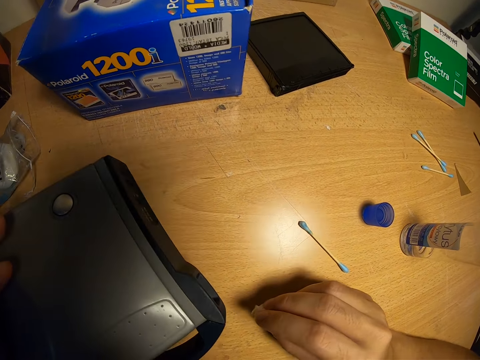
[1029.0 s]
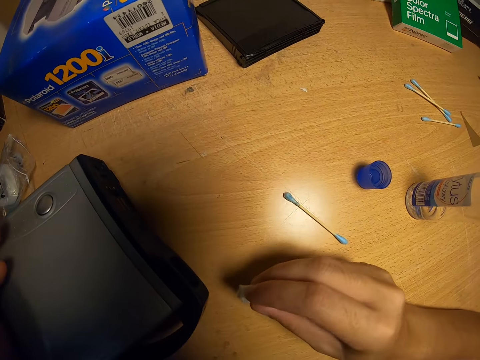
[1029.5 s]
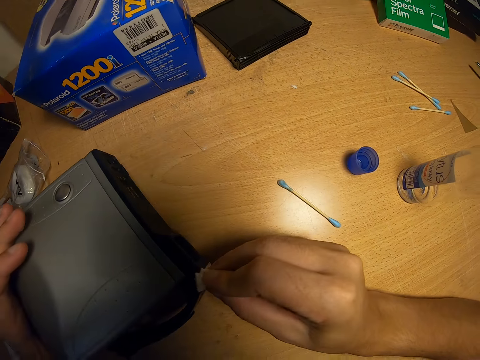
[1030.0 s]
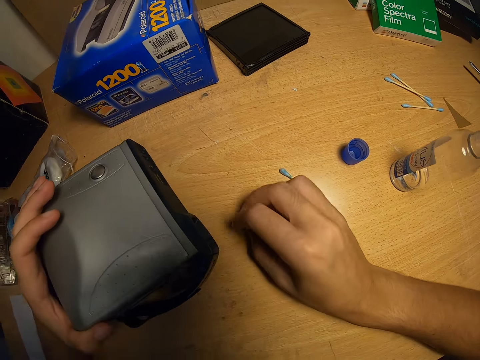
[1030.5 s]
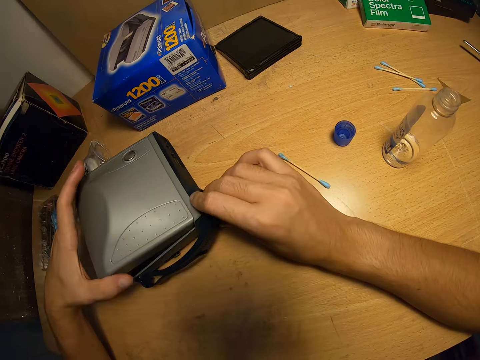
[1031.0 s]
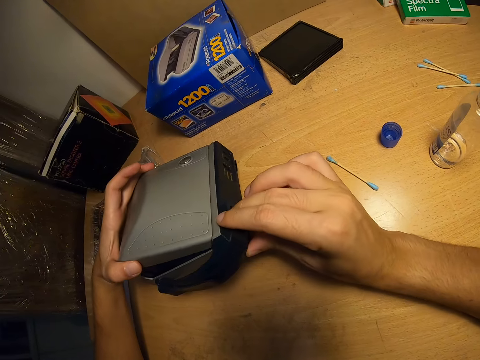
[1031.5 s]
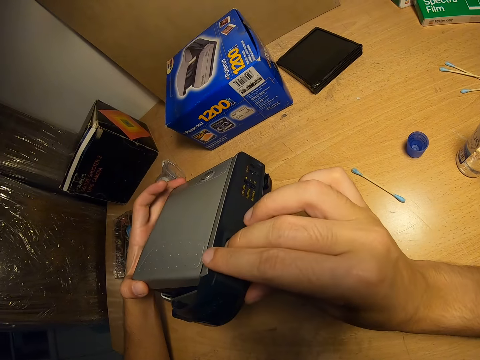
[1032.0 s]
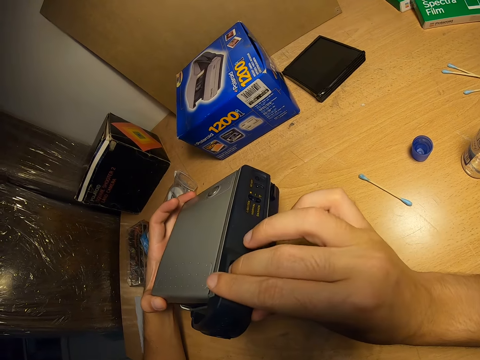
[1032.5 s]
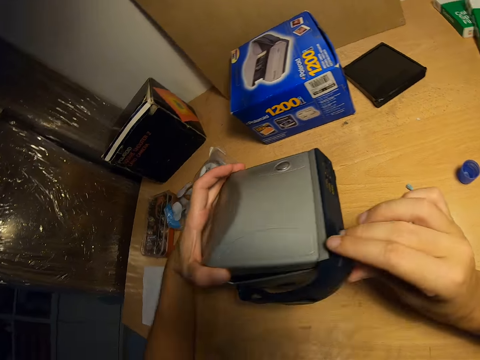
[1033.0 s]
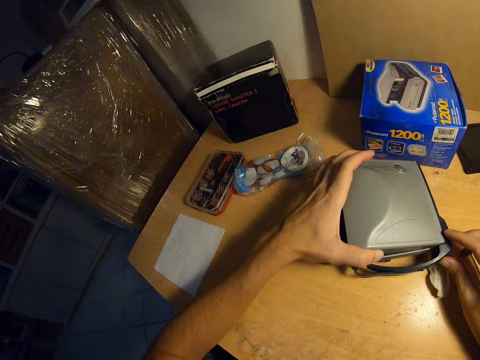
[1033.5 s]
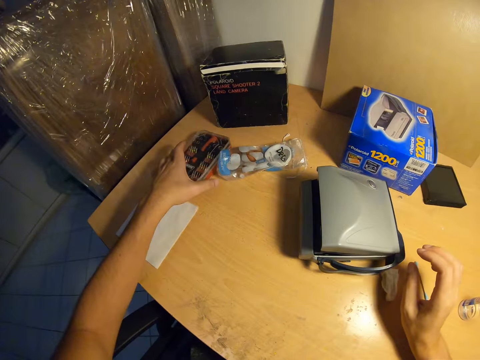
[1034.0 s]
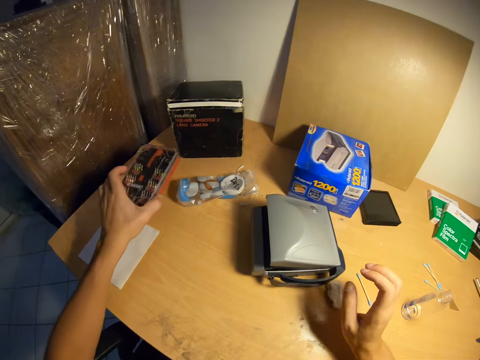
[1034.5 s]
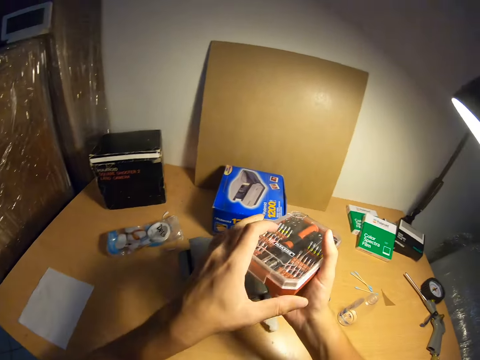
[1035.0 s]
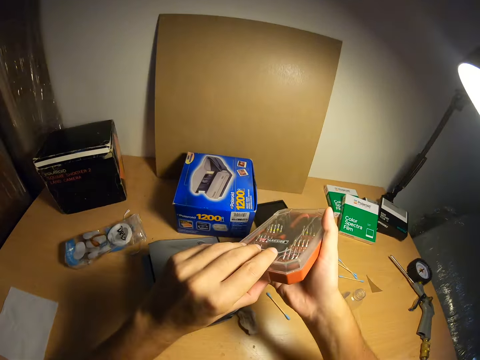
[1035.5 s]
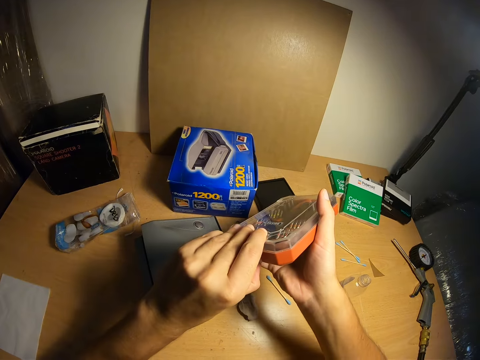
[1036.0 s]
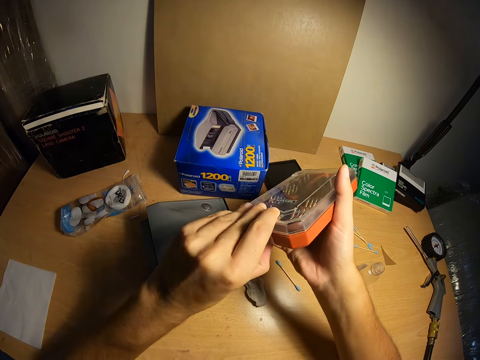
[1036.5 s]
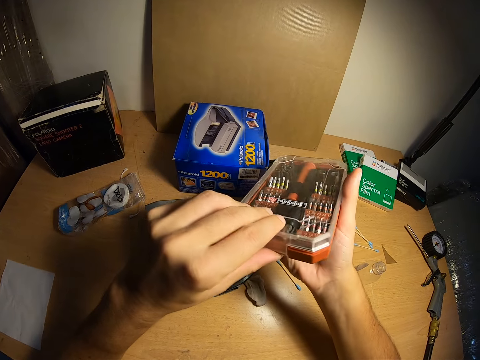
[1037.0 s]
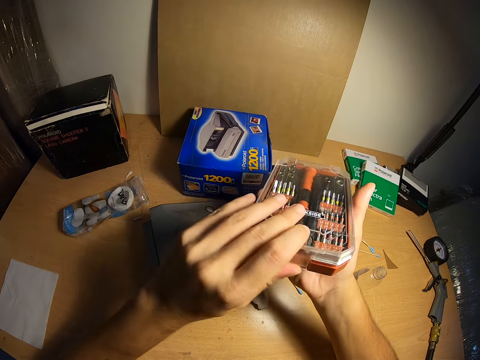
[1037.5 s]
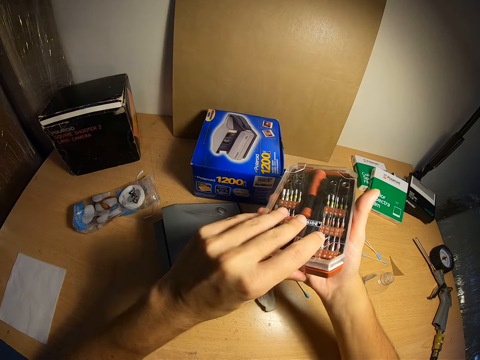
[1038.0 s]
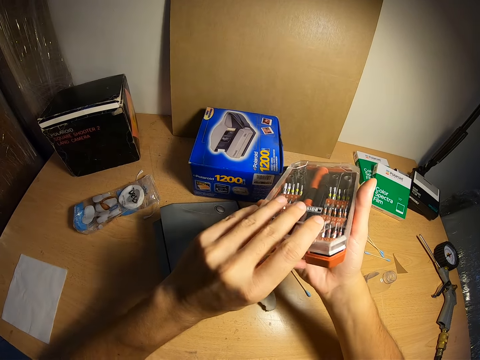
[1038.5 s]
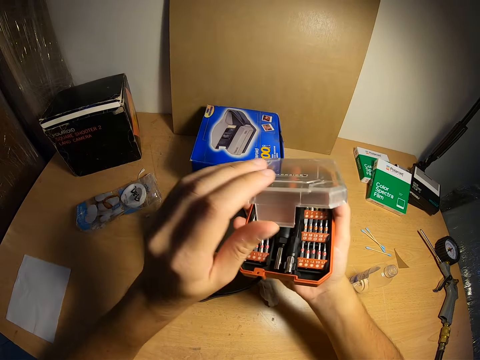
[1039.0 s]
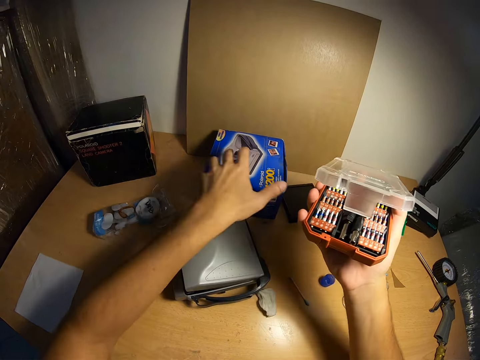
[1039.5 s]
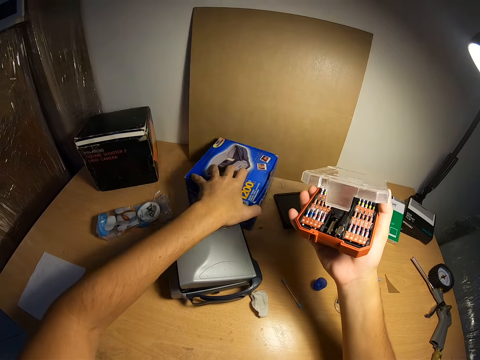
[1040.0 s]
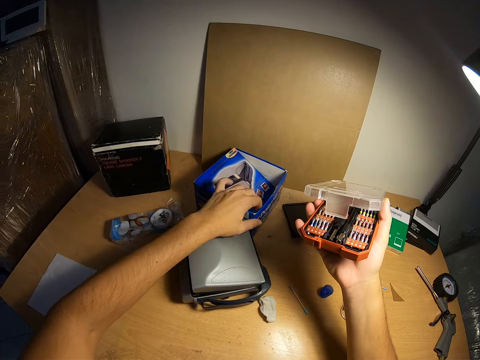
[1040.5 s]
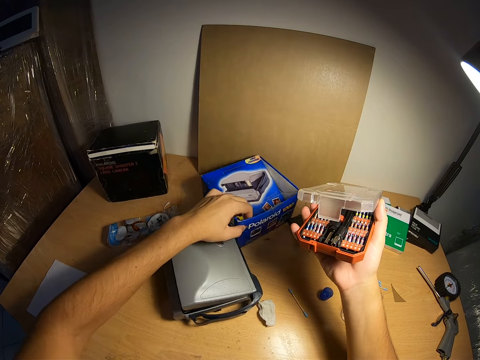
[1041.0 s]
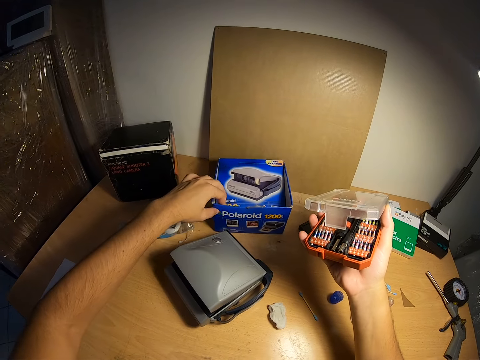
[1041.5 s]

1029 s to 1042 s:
The camera wearer drops the cotton wool in his right hand. He wipes the Polaroid Spectra with the cotton. He holds the Polaroid camera with both hands, raises the rear part of the Polaroid camera with his right hand, and lowers the Polaroid camera on the table. He takes both hands off the Polaroid camera. He picks up a screwdriver kit on the table with his left hand, transfers the screwdriver kit from his left hand to his right hand, and opens the screwdriver kit with his left hand. He touches the Polaroid camera box with his left hand. He rotates the box. He moves the Polaroid camera box with his left hand.

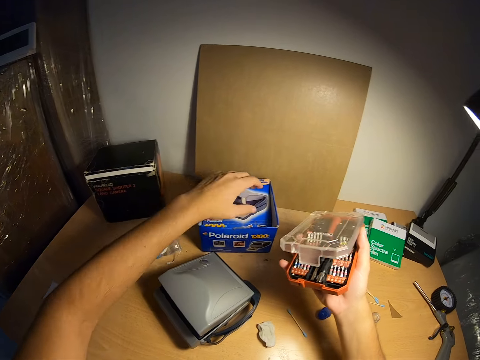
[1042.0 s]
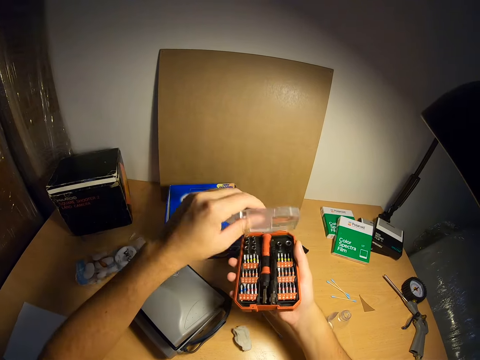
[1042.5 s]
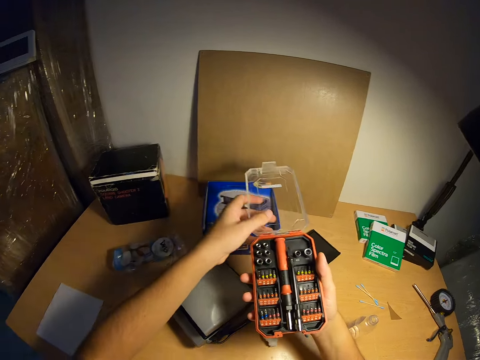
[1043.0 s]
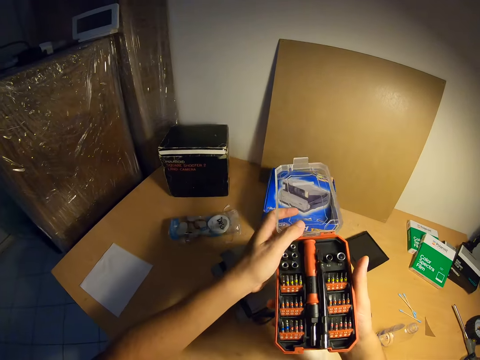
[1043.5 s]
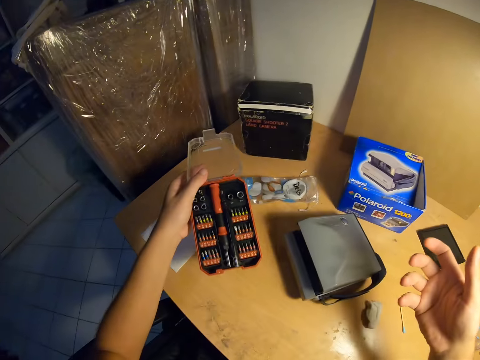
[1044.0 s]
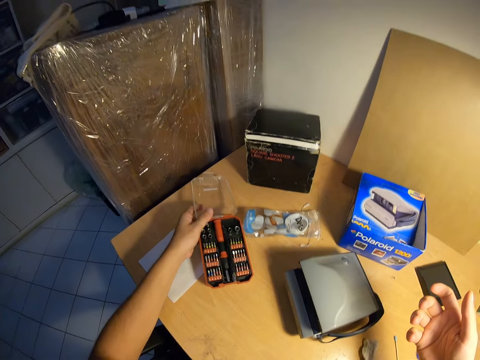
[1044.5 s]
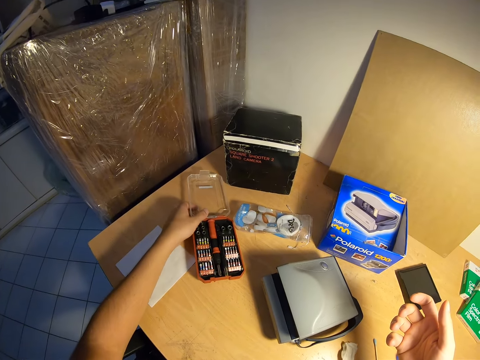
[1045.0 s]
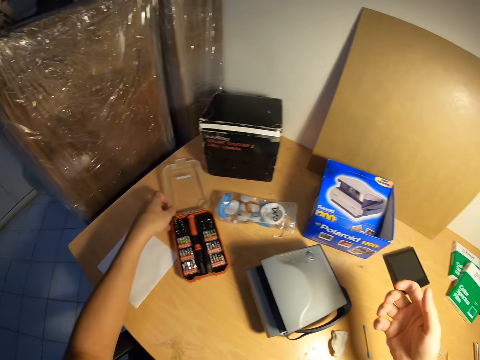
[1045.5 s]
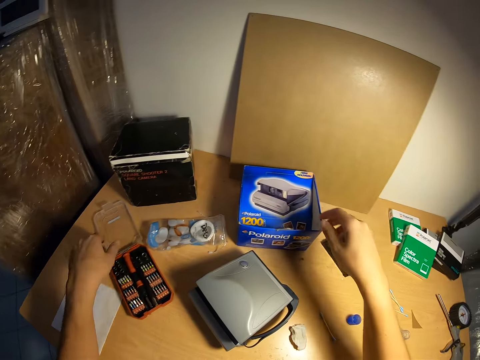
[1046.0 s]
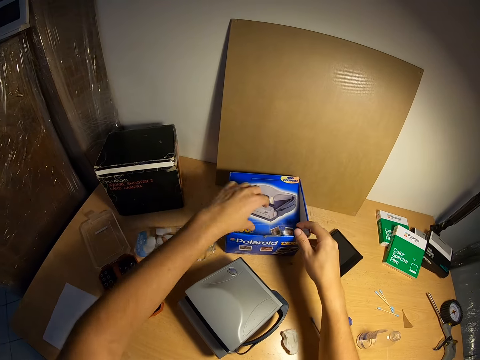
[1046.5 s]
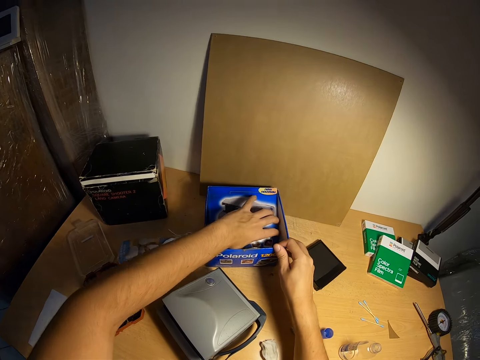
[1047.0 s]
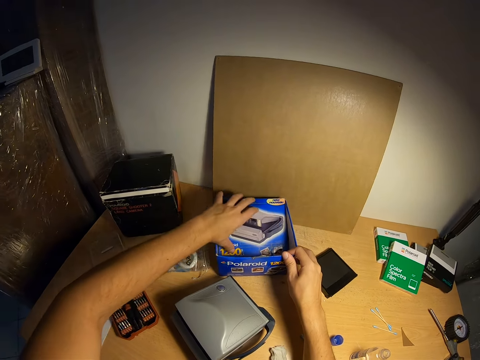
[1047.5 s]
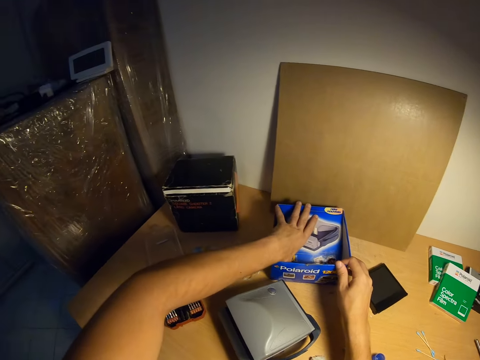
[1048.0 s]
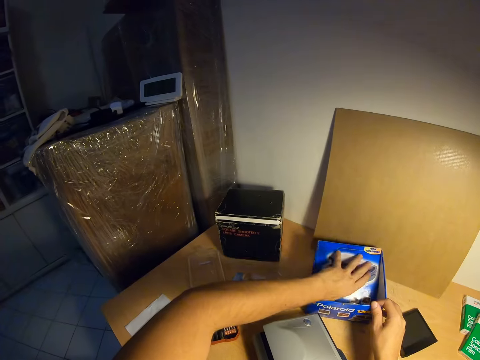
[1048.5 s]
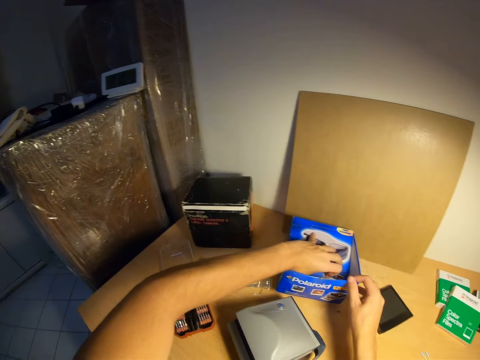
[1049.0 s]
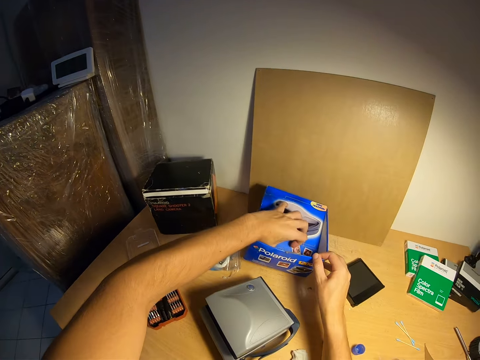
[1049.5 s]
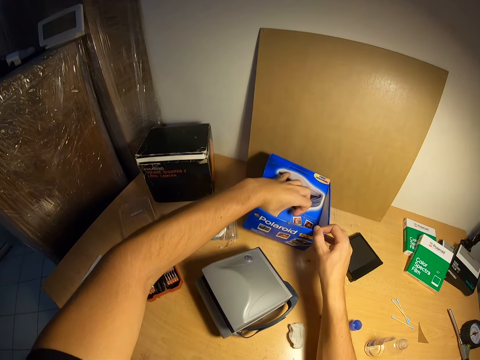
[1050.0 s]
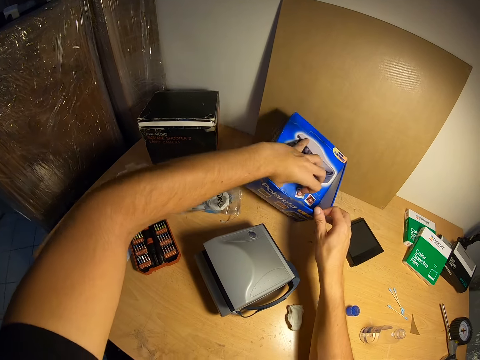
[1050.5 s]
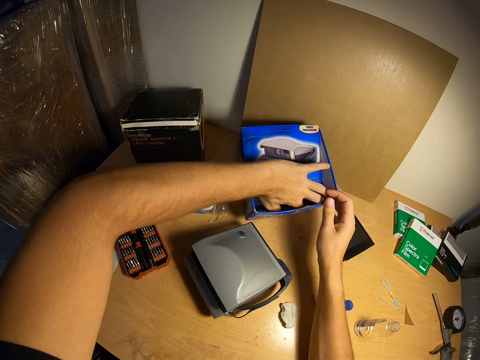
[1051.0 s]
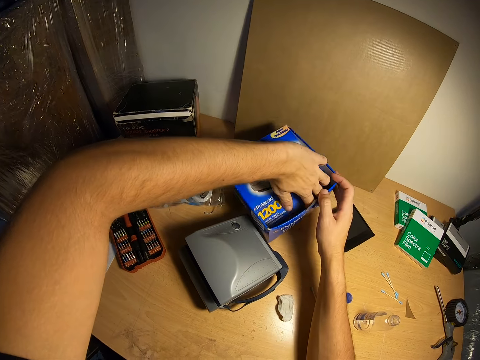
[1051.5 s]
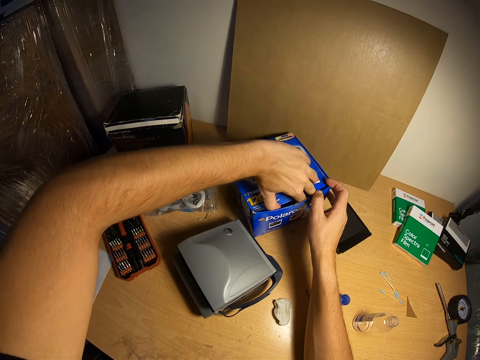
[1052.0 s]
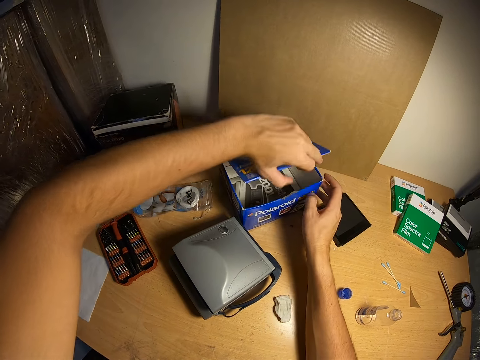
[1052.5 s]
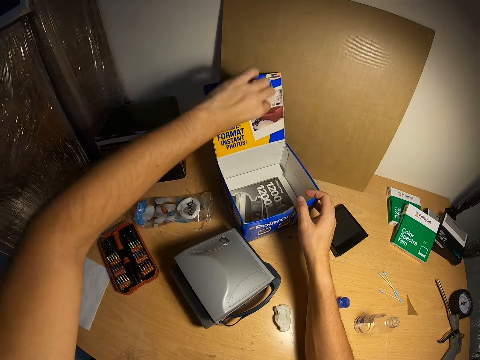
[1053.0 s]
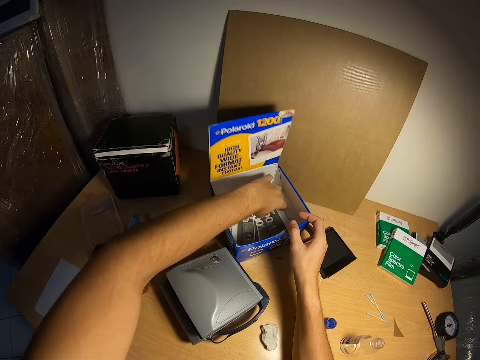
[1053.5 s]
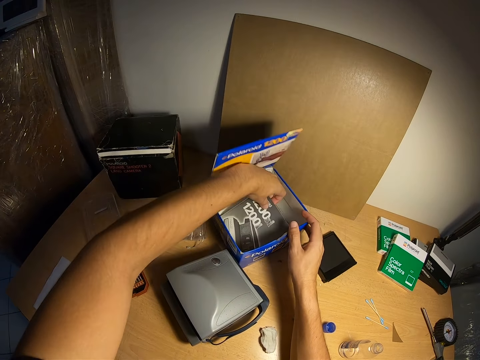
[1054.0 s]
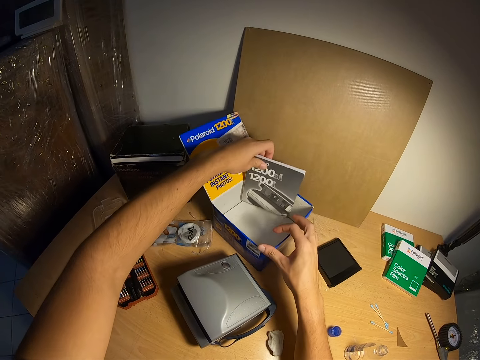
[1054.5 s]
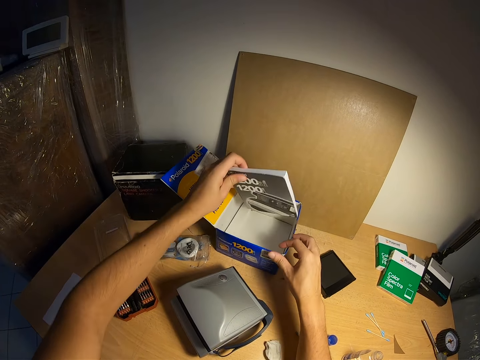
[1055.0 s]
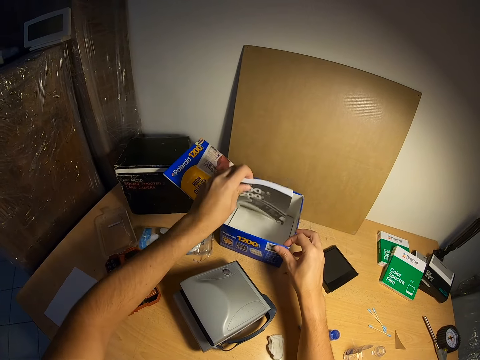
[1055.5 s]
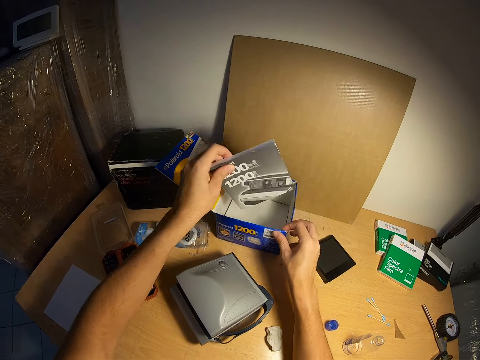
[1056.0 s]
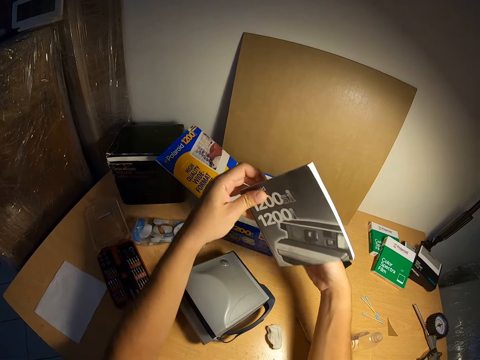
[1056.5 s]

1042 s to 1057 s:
The camera wearer raises the cover of the screwdriver kit with his left hand. He transfers the screwdriver kit from his right hand to his left hand. He puts the screwdriver kit in his left hand on the table. He opens the Polaroid camera box with his left hand. He holds the Polaroid camera box with his right hand. He brings out the Polaroid camera manual or book from the box with his left hand. He pushes the box. He shakes the book.
